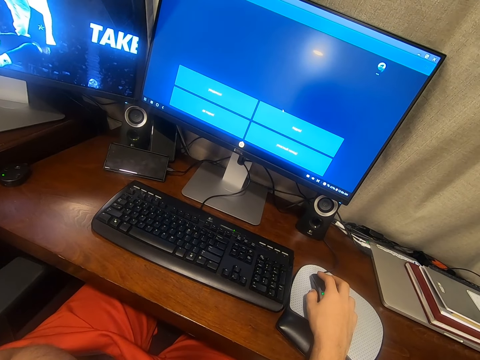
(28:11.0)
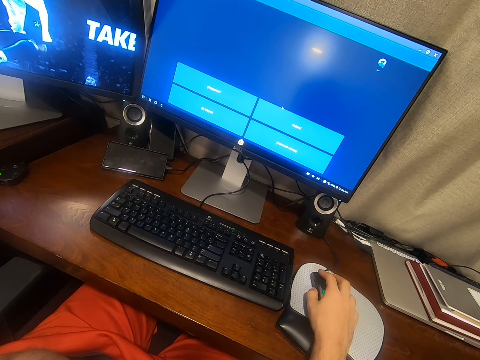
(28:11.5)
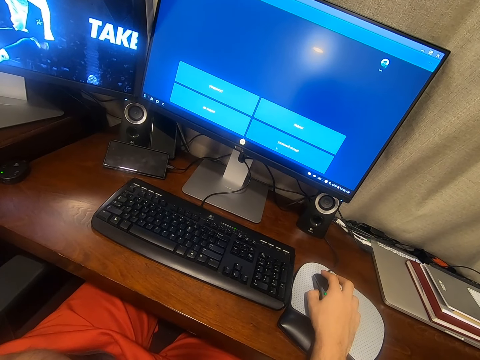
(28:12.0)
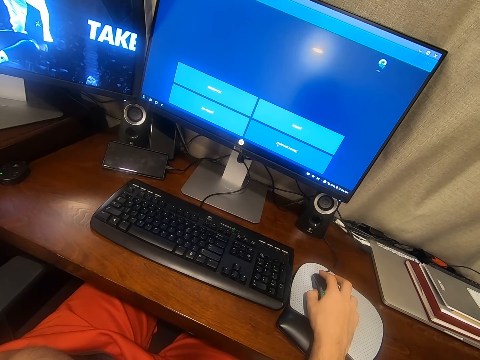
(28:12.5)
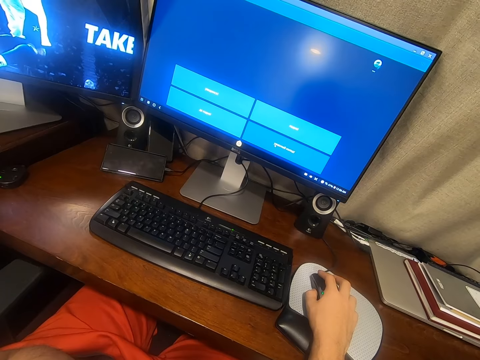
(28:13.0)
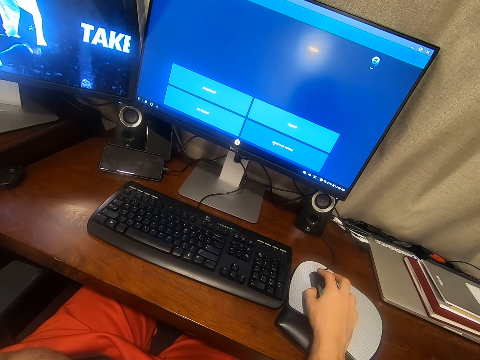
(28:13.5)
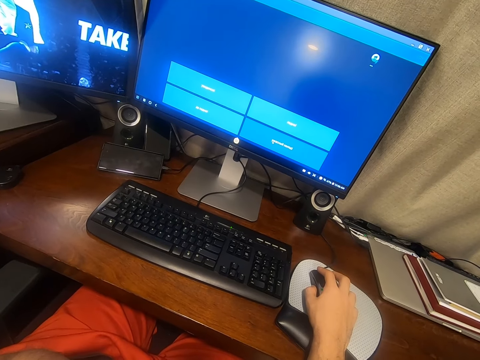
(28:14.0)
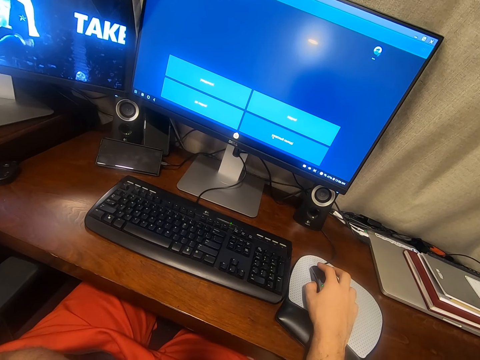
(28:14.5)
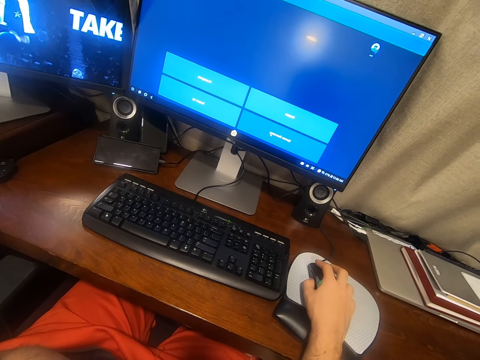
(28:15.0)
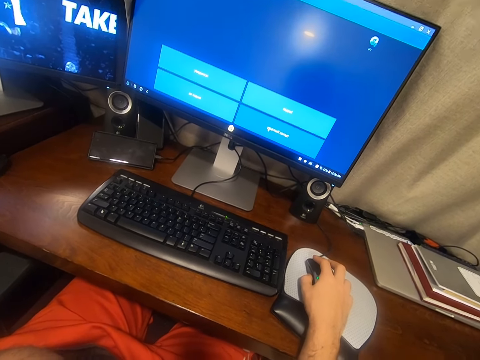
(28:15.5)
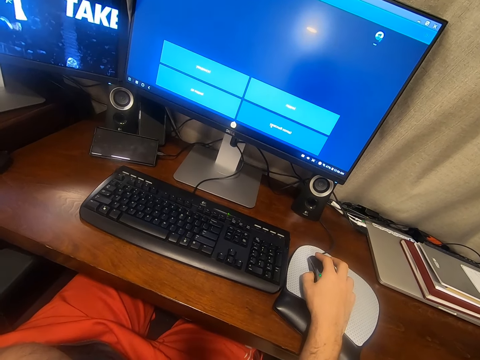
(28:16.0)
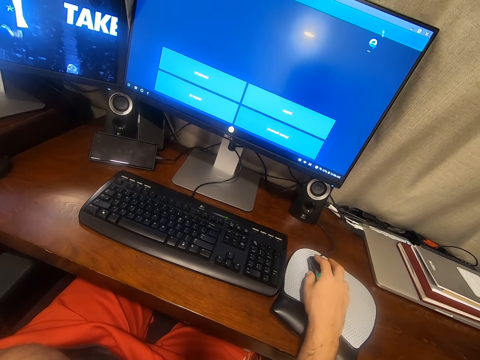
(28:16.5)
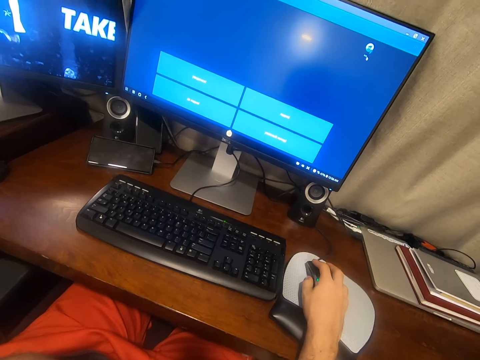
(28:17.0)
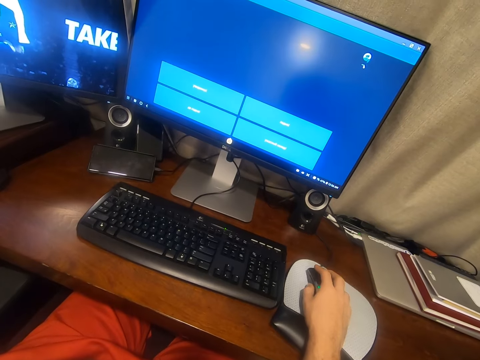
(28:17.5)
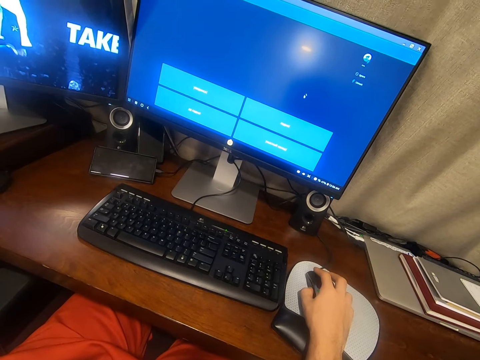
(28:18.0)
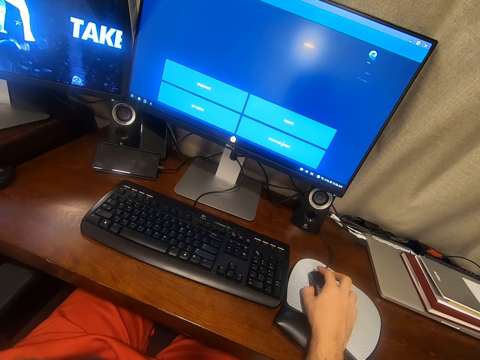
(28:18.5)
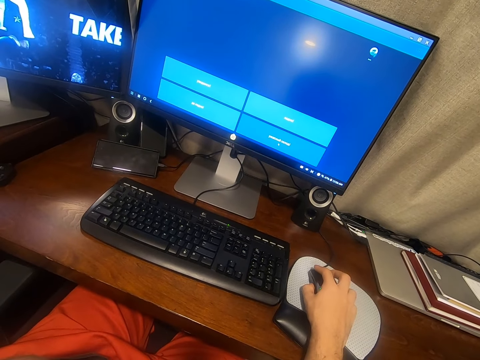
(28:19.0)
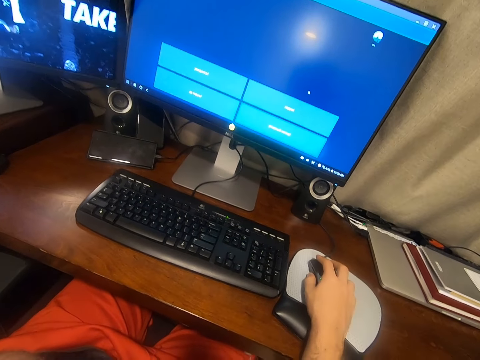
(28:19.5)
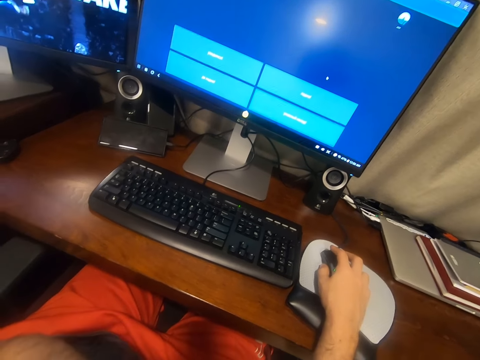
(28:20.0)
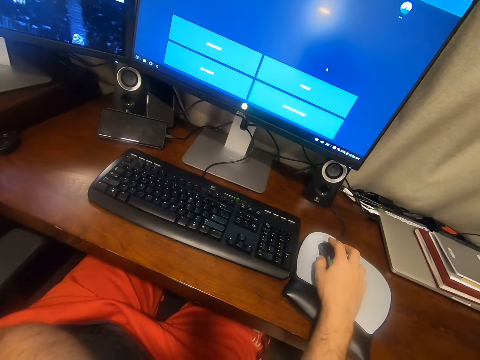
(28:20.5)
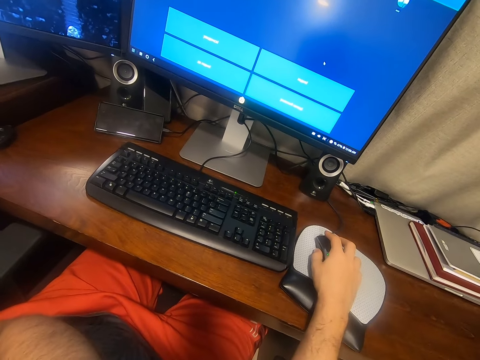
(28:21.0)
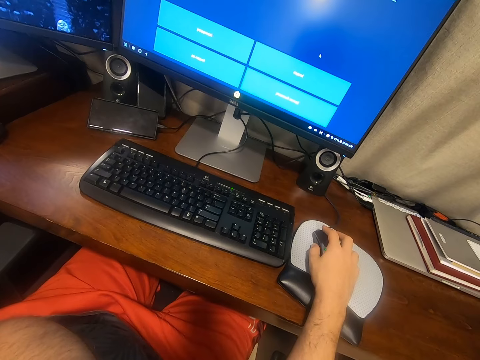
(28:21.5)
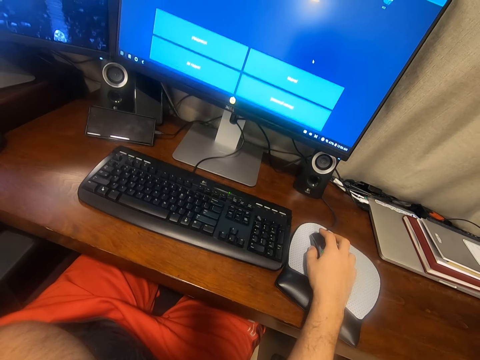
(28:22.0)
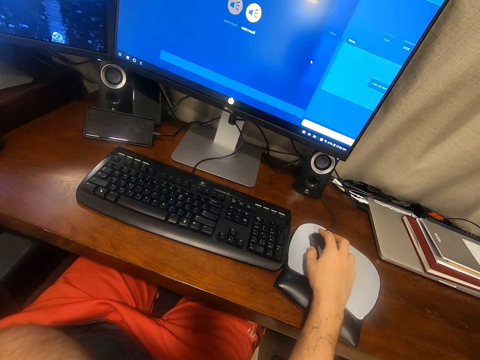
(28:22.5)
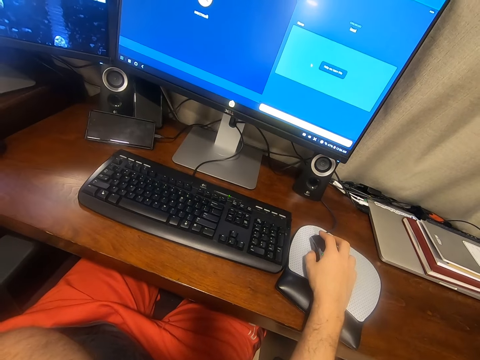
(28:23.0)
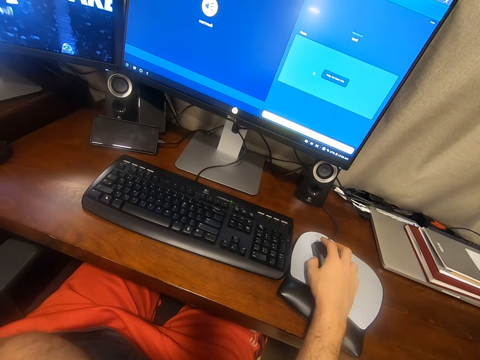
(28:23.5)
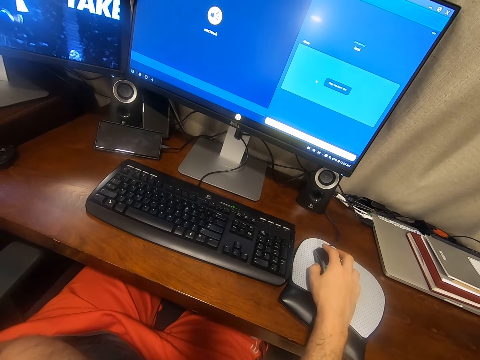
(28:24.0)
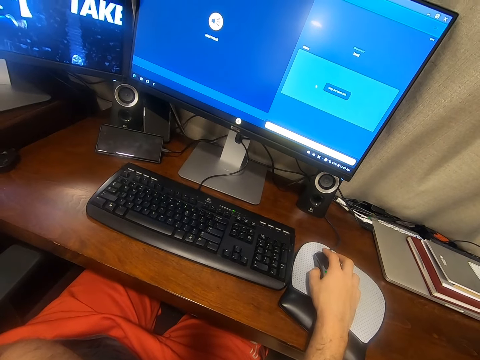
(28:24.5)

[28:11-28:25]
The camera wearer moves the computer mouse on the table. They press the mouse button.

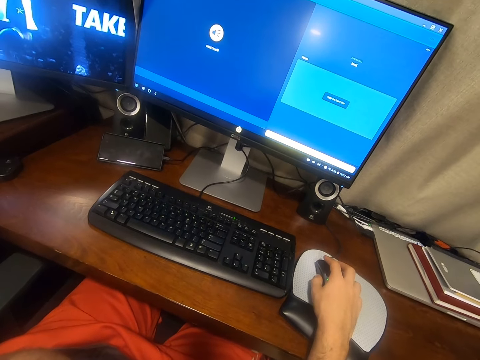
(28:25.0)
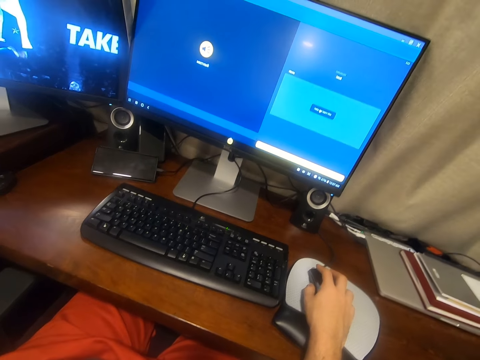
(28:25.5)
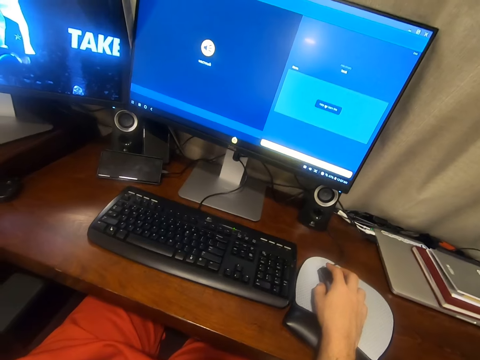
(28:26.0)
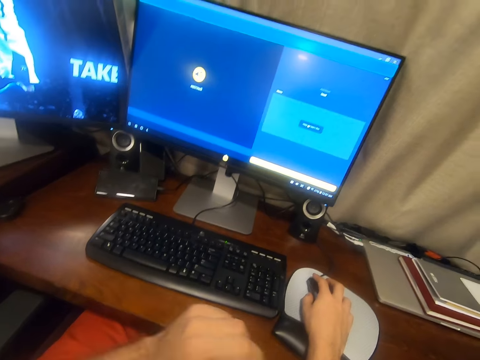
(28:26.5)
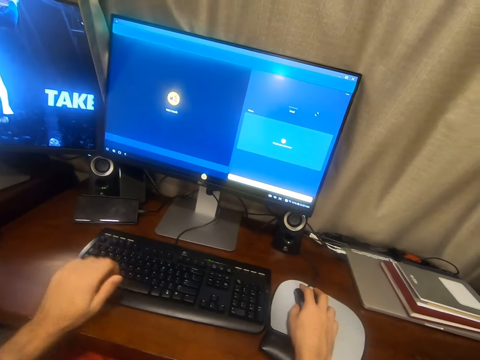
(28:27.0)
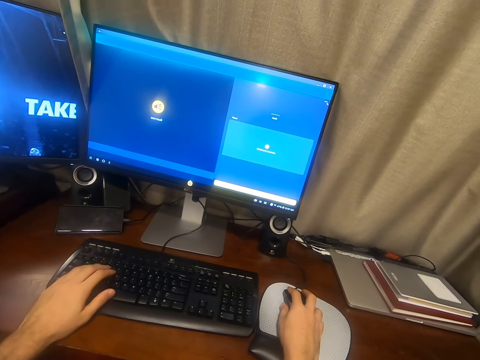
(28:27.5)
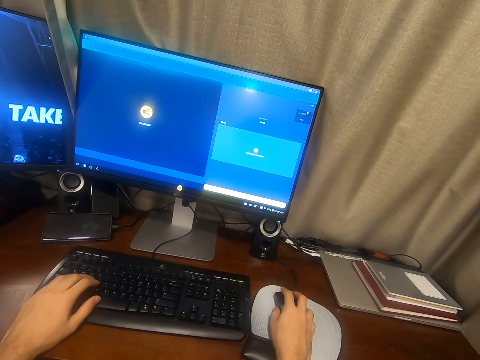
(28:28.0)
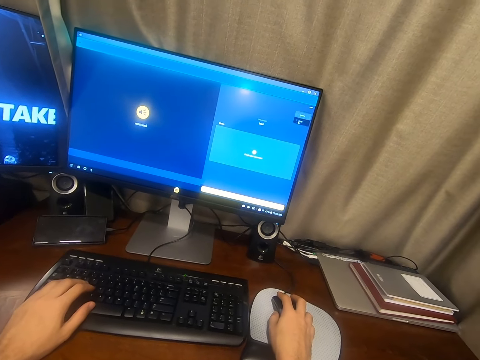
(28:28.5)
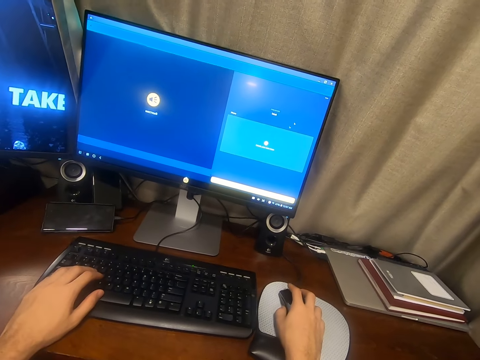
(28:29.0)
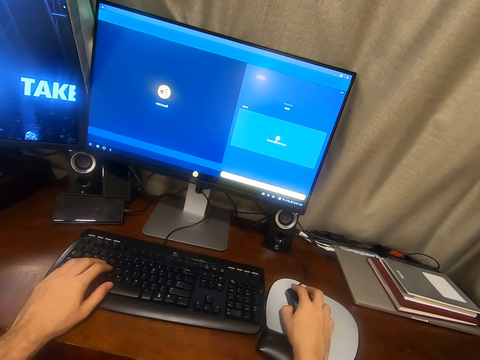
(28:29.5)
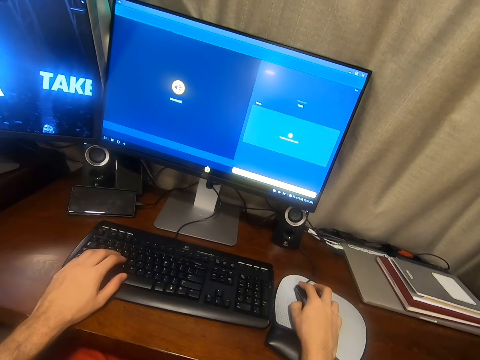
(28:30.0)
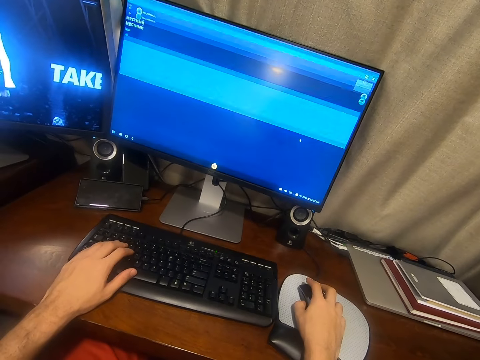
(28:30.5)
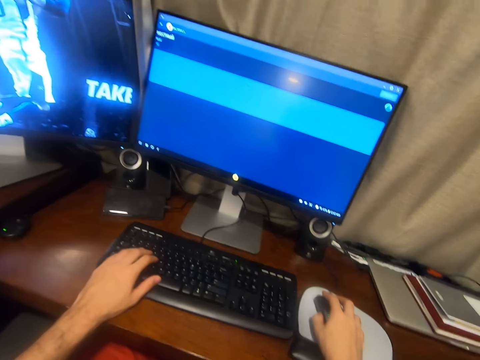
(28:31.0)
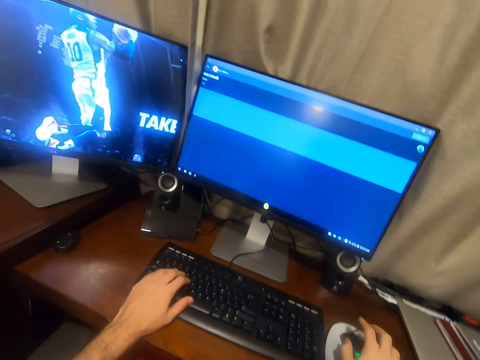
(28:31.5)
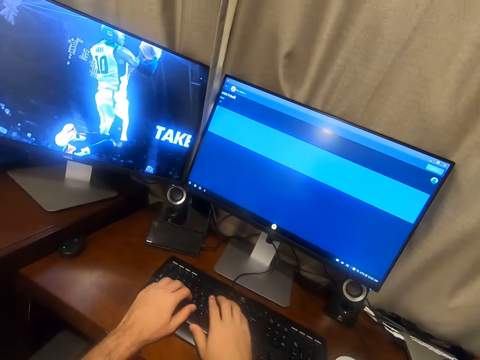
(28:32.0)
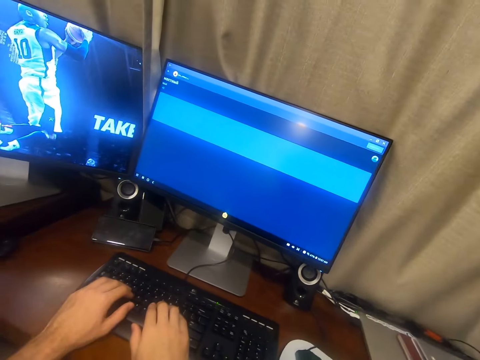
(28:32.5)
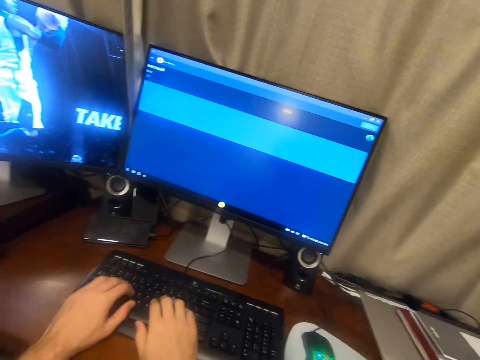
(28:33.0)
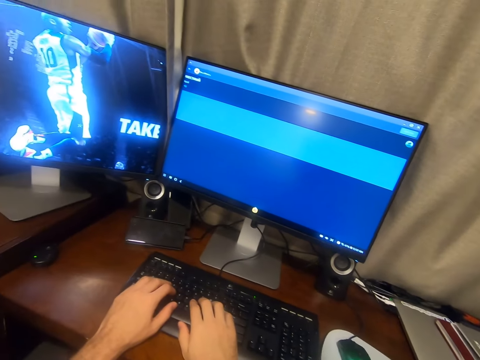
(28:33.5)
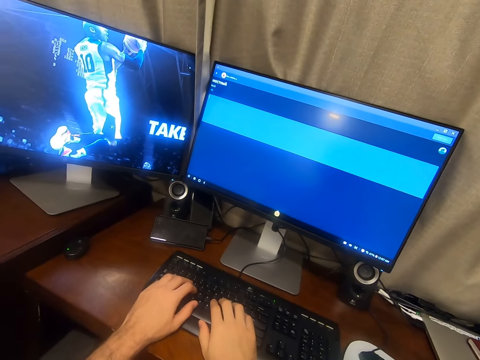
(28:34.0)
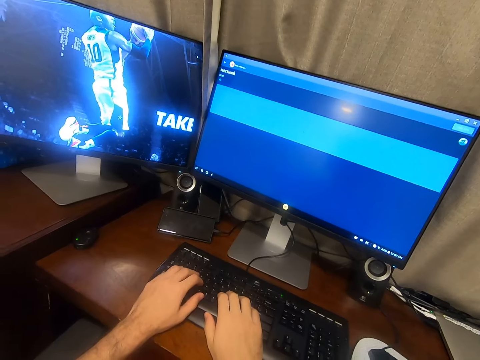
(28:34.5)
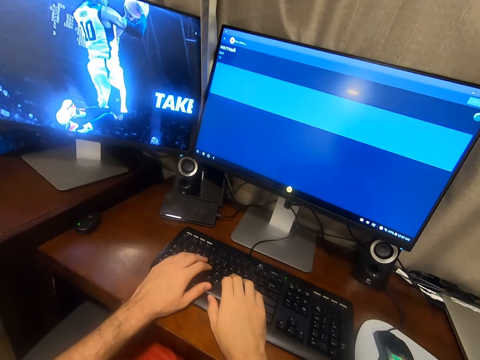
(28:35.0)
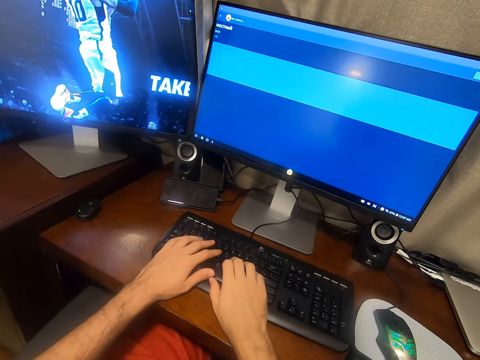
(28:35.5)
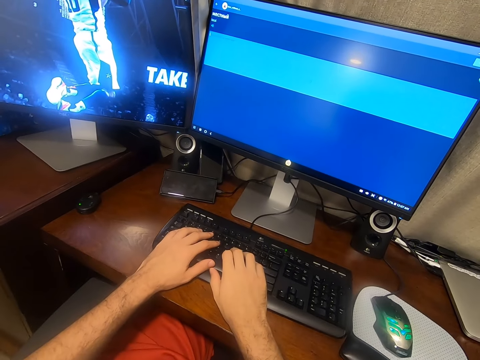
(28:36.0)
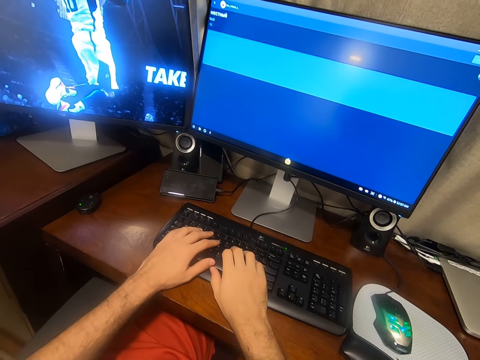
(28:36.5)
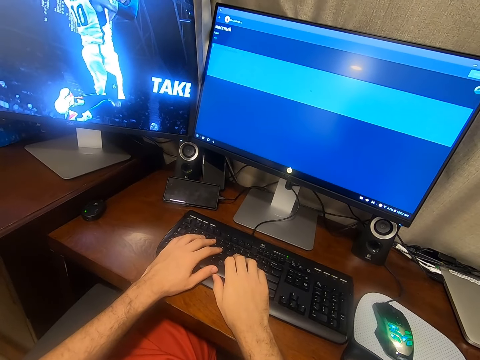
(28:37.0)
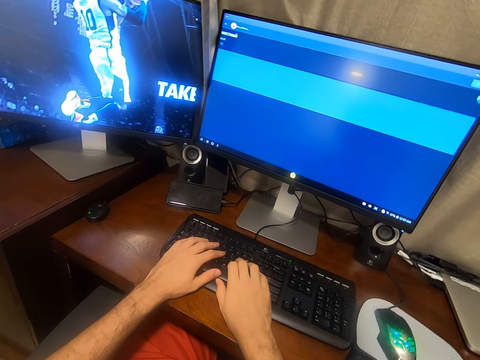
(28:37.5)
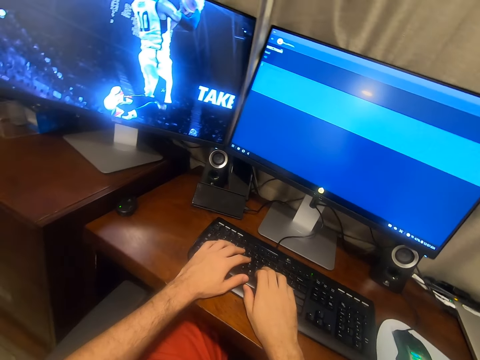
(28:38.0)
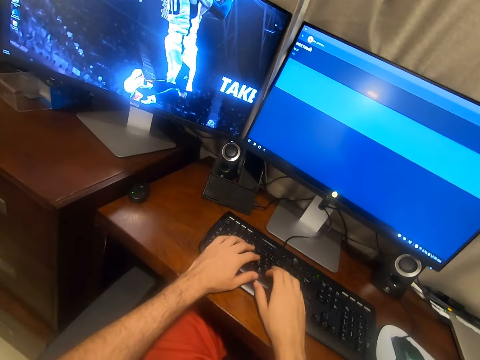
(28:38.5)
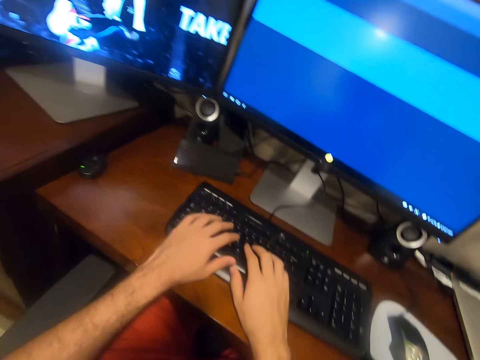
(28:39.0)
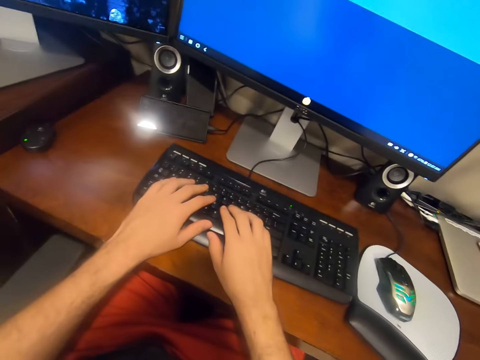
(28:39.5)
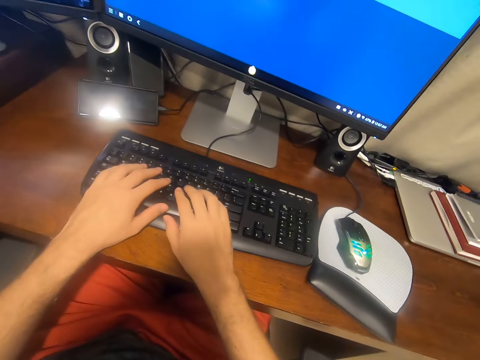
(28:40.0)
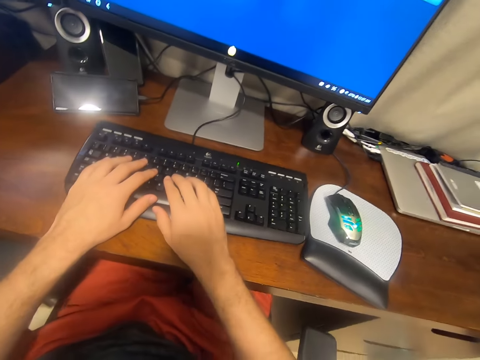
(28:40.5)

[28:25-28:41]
The camera wearer speaks. They place the left hand on top of the keyboard, operate the computer with a mouse and look at the monitor. They let go of the mouse. They place both hands on the keyboard and look at the monitor. They type on the keyboard with both hands.
